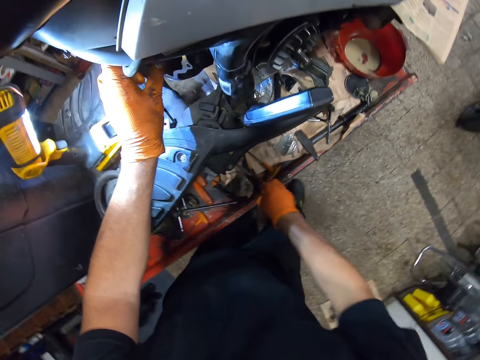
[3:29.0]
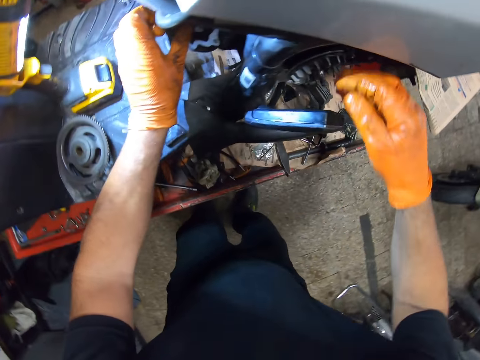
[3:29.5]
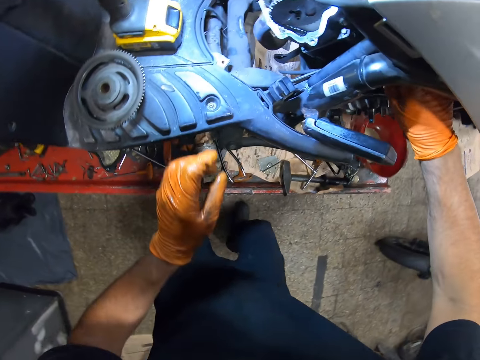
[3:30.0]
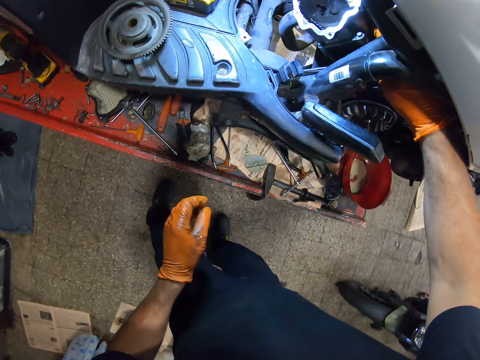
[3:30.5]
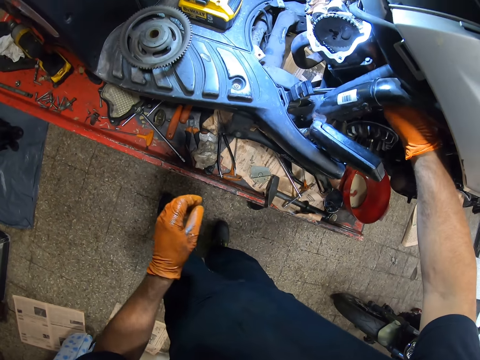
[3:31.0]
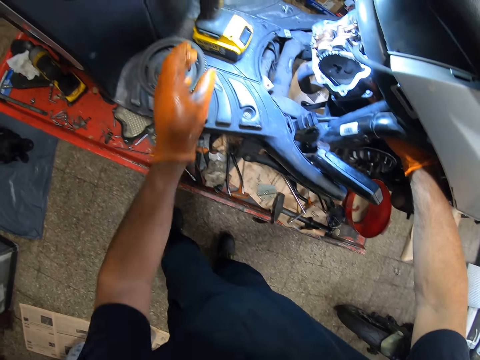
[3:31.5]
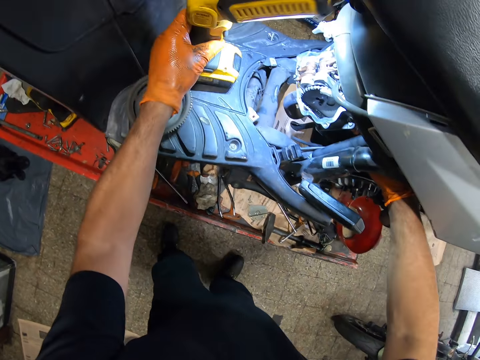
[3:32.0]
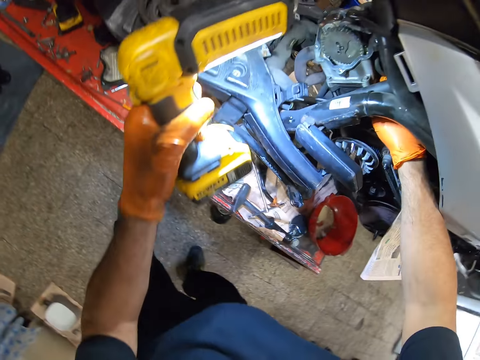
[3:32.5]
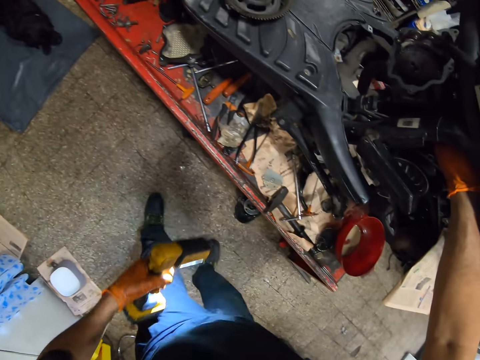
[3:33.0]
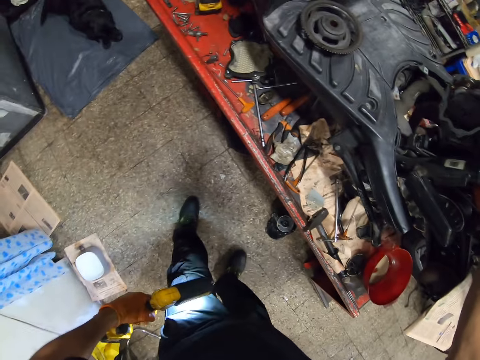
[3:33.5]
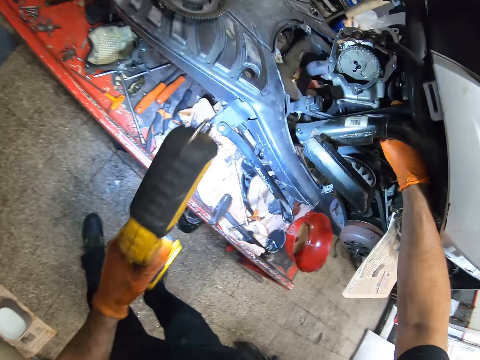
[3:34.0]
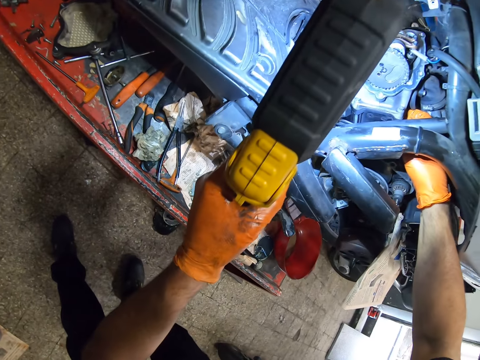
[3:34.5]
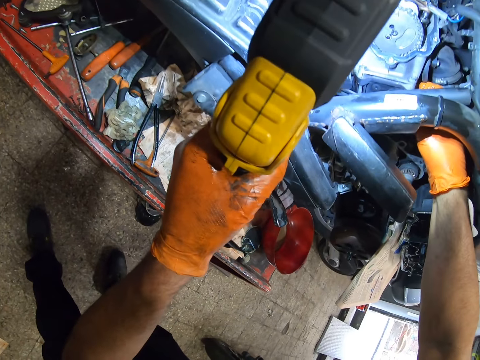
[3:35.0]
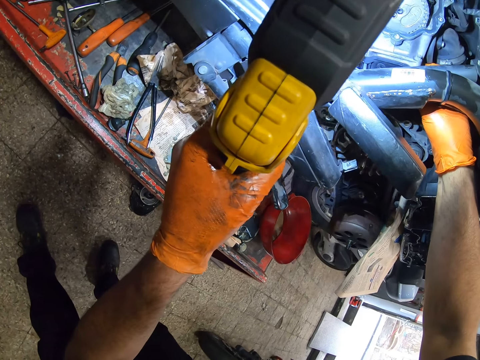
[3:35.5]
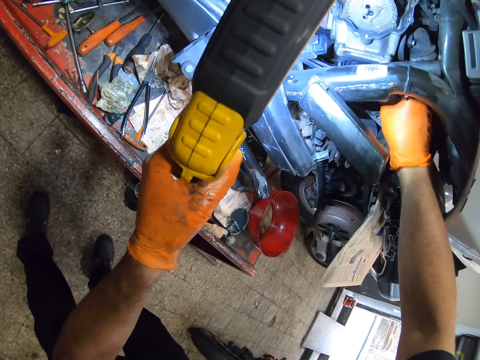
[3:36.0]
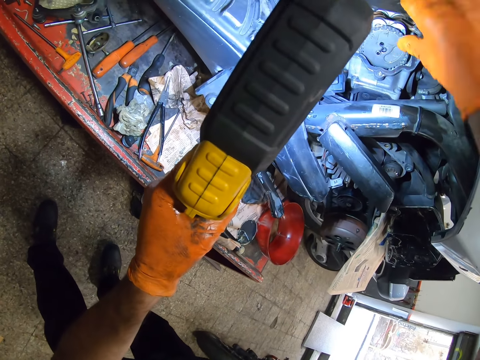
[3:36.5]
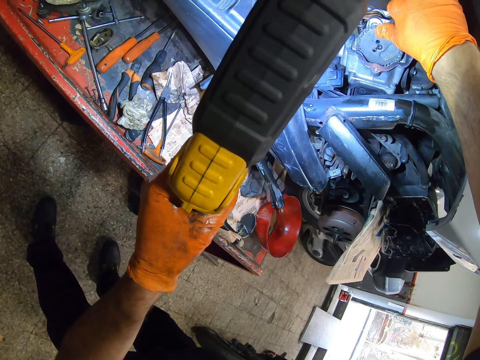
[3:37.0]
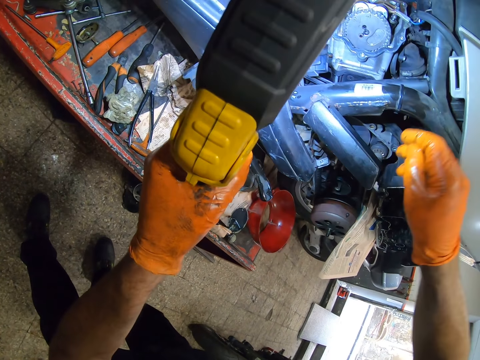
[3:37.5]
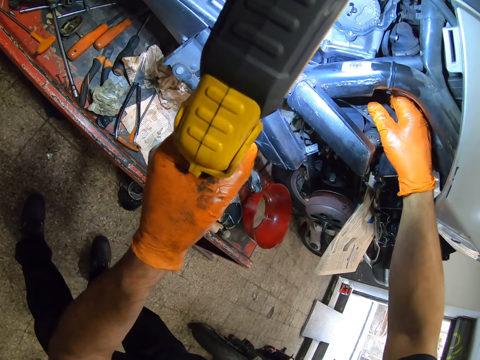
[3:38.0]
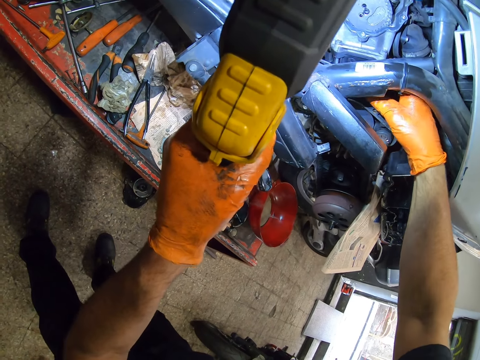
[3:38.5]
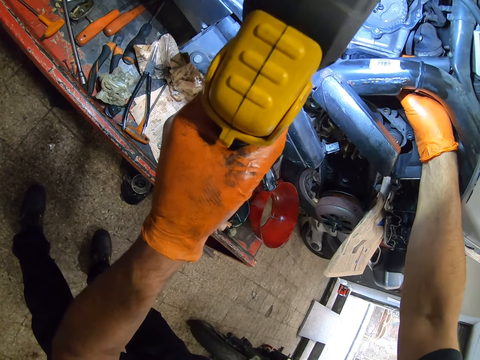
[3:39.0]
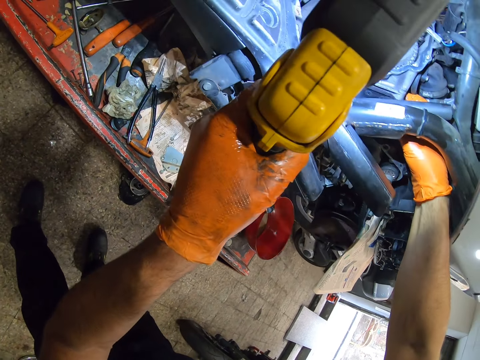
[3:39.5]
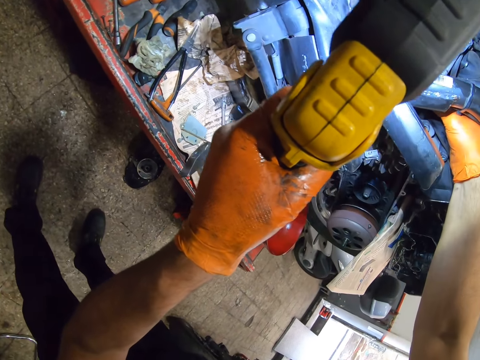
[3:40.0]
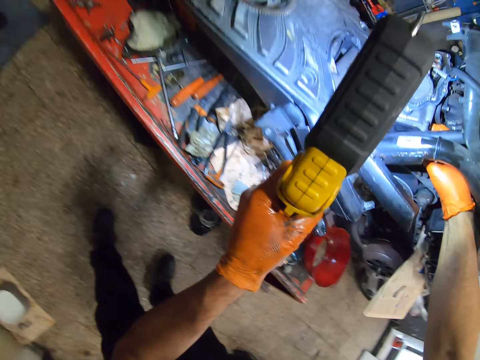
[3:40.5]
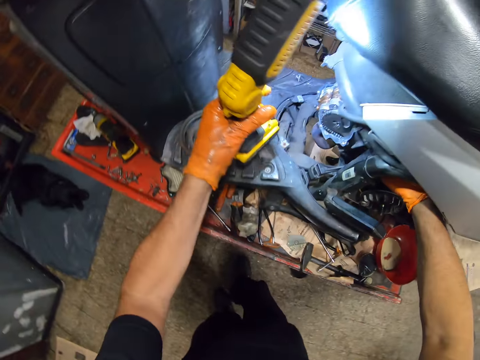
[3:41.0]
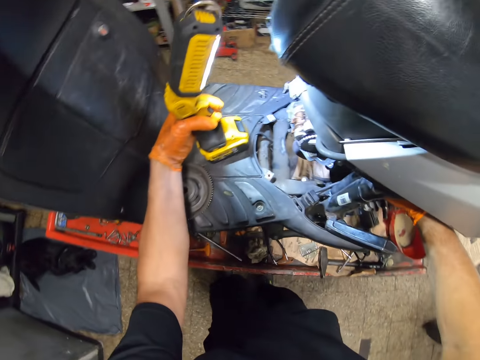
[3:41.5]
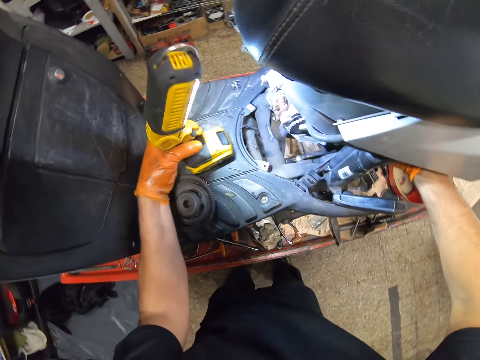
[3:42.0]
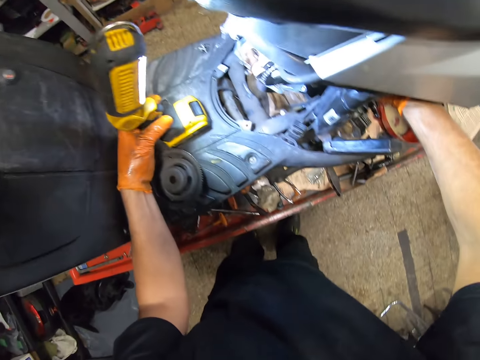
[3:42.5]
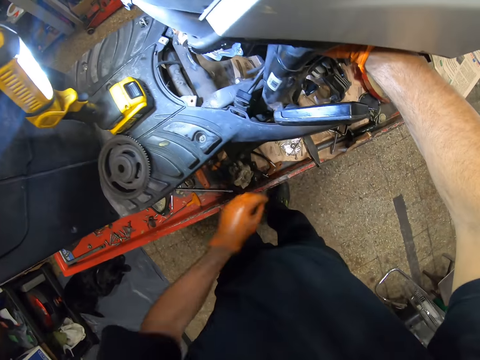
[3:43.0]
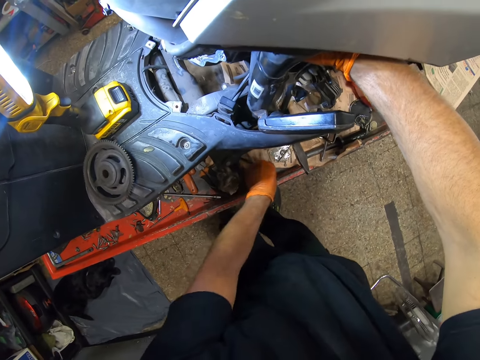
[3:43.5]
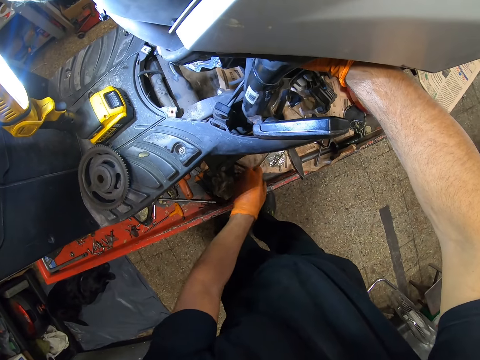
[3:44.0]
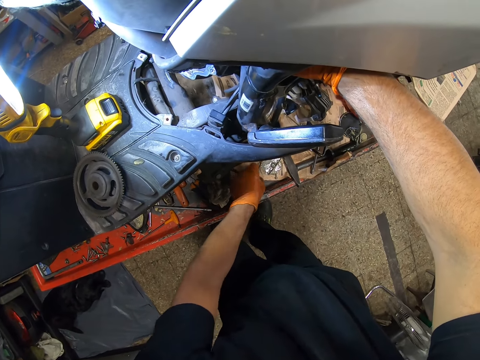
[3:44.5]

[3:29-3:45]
The camera wearer drops the pliers on the motorcycle stand. He fixes the motorcycle engine with his right hand and removes his left hand from the motorcycle. He touches something. He picks up the lamp on the motorcycle. He holds the inspection lamp. He adjusts the gear wheel with his hand. He touches something. He drops the lamp on the motorcycle. He picks up a screwdriver from the motorcycle stand.

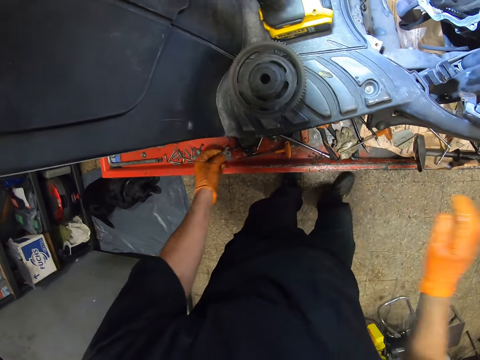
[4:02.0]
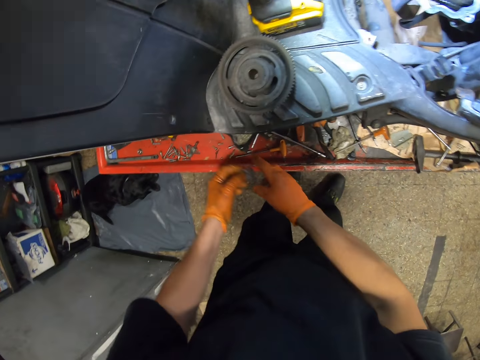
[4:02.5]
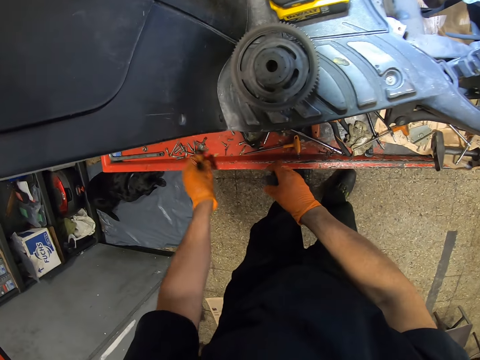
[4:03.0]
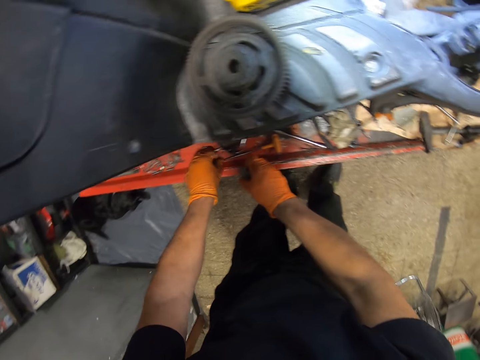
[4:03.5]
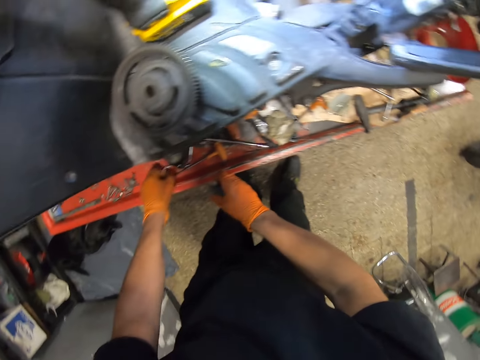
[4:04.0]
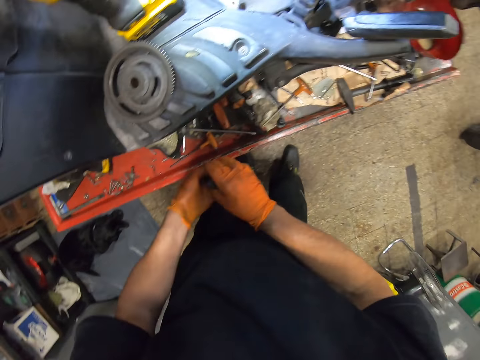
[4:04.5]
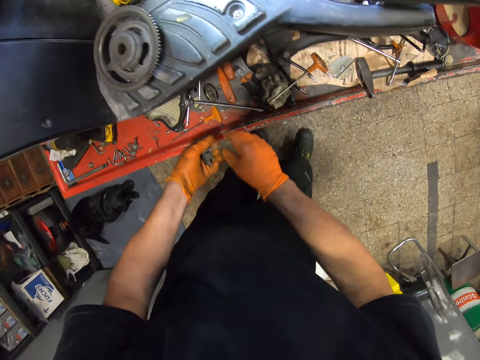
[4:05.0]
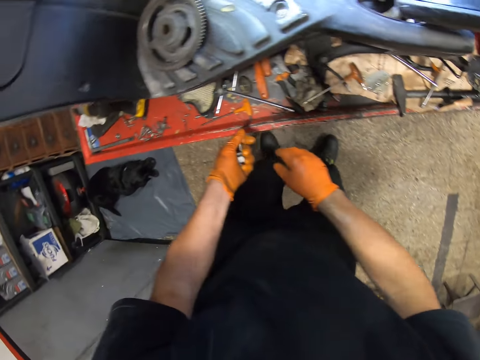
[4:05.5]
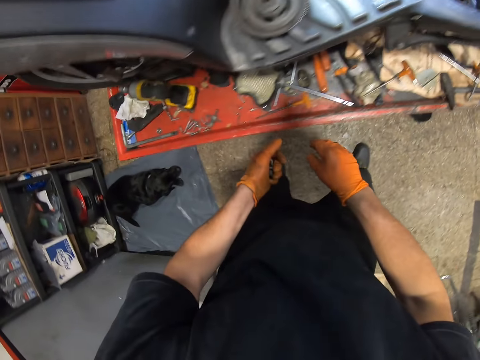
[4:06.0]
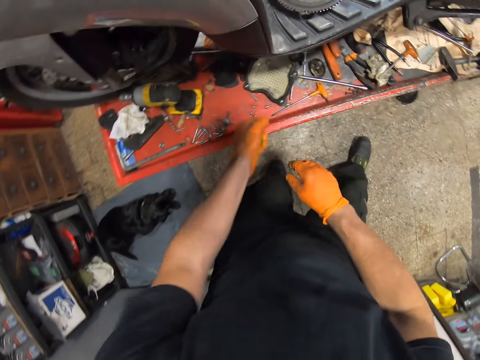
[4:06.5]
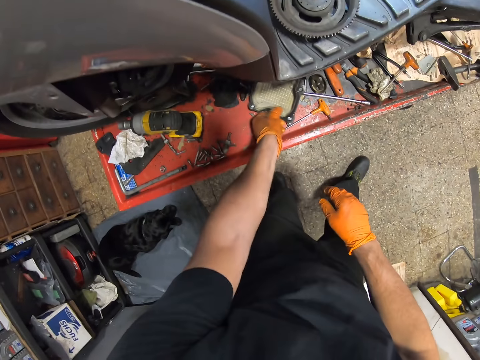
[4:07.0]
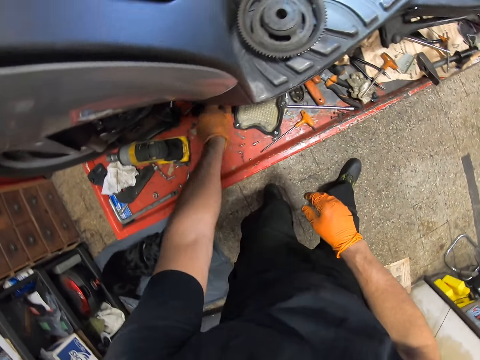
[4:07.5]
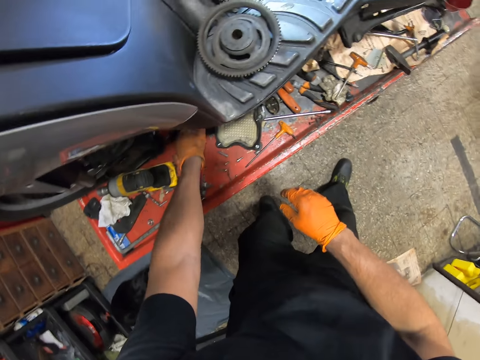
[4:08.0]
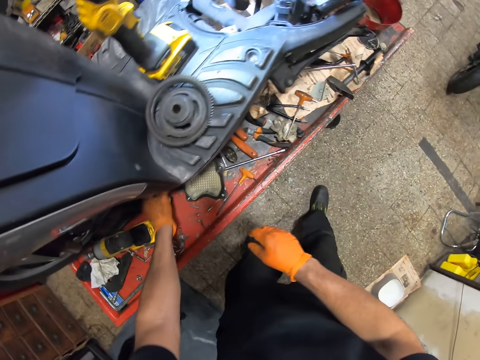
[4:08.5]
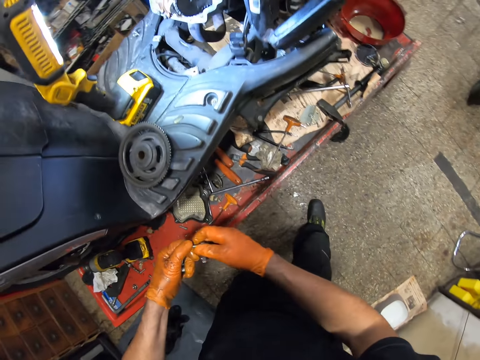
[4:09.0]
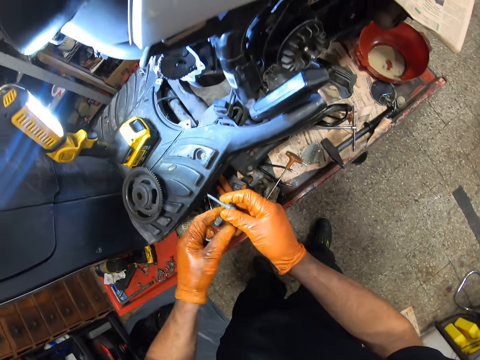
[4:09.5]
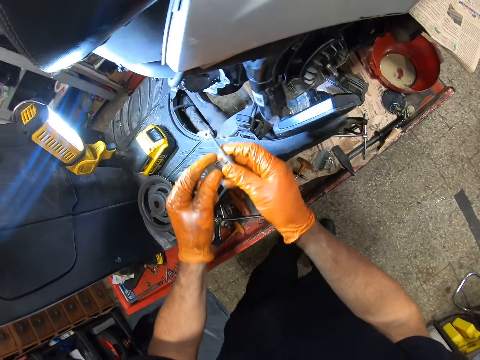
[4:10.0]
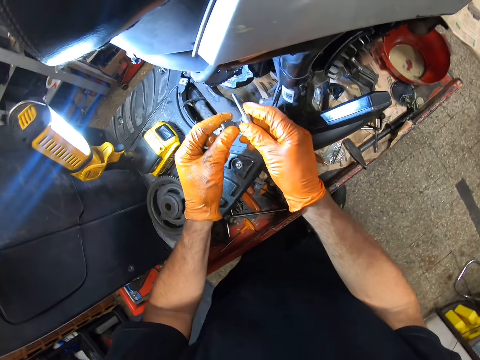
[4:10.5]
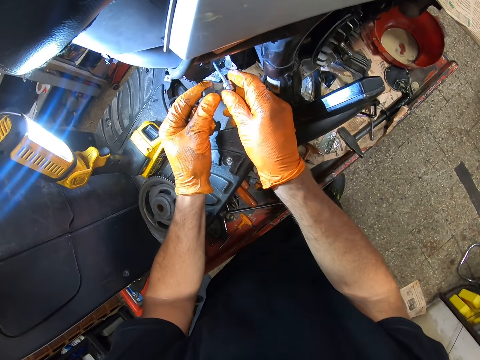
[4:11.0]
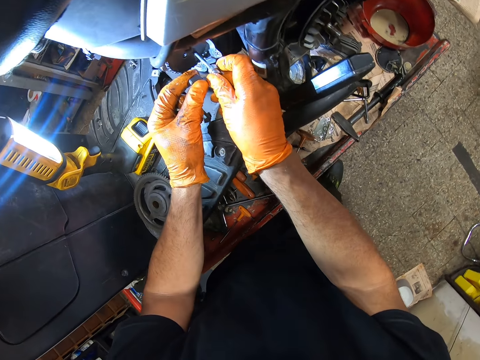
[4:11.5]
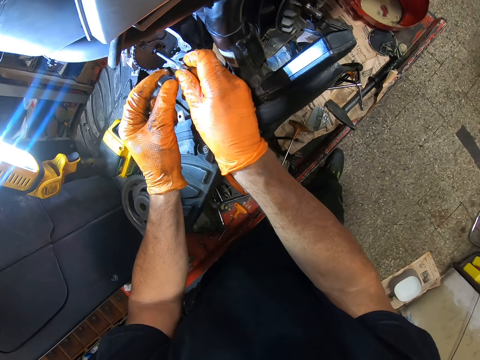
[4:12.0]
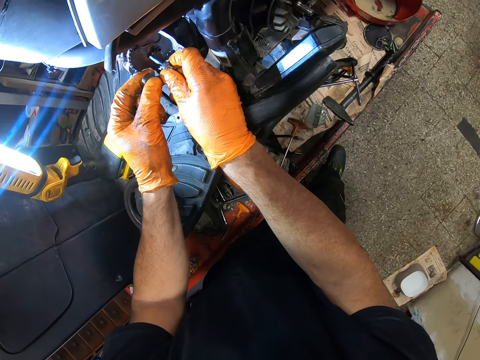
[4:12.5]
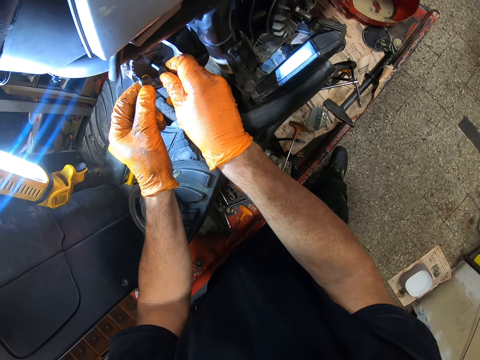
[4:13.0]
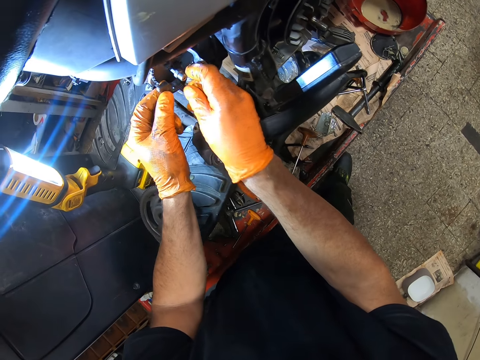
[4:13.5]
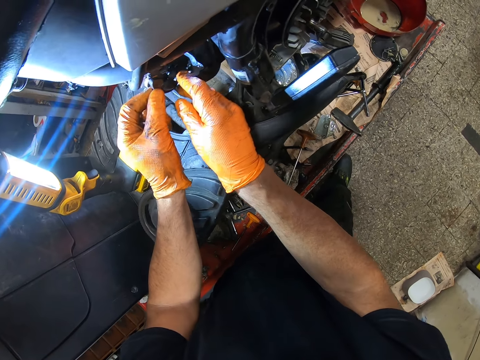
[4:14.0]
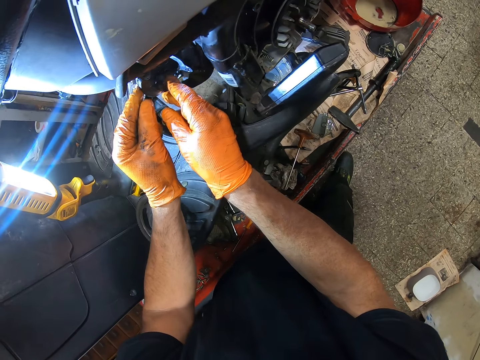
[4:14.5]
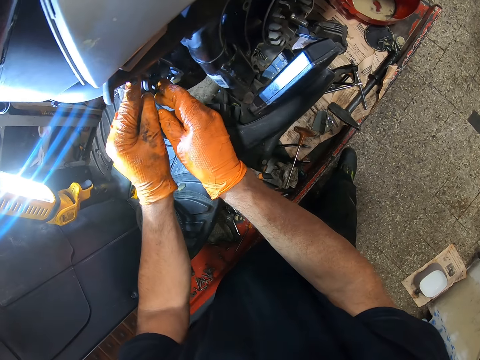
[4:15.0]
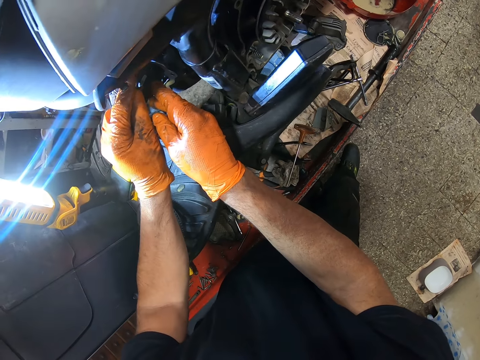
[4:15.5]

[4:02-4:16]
The camera wearer picks up some small metals on the motorcycle stand. They move an object on the motorcycle stand. They pick up a screw from the motorcycle stand. They attach the screw to the engine, into the gear wheel.
